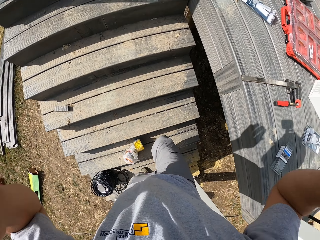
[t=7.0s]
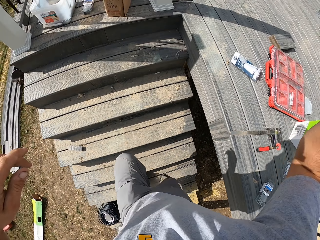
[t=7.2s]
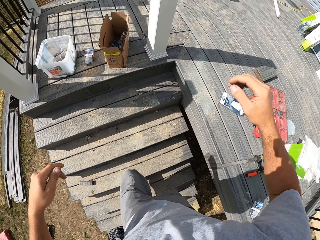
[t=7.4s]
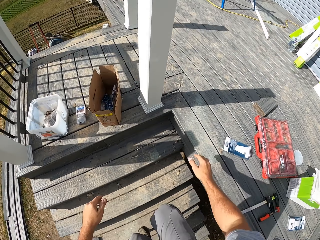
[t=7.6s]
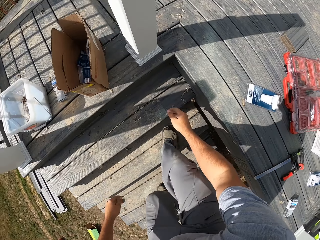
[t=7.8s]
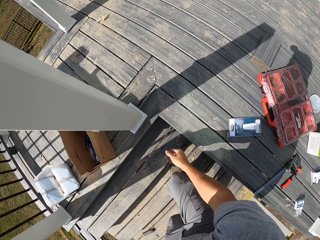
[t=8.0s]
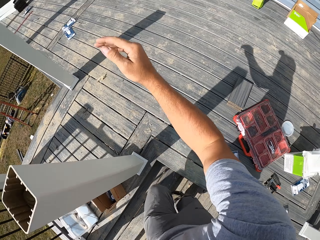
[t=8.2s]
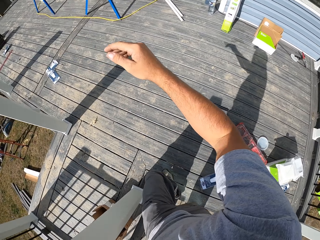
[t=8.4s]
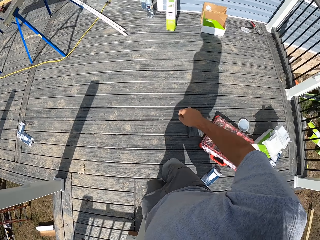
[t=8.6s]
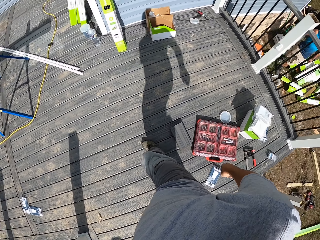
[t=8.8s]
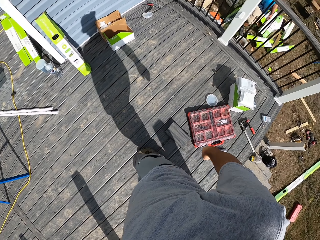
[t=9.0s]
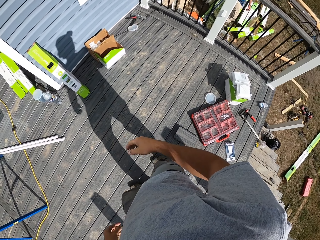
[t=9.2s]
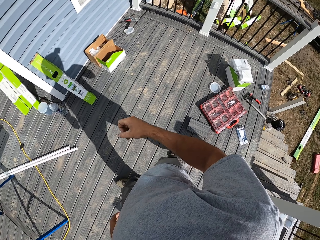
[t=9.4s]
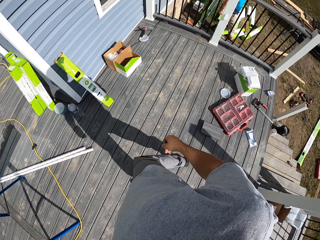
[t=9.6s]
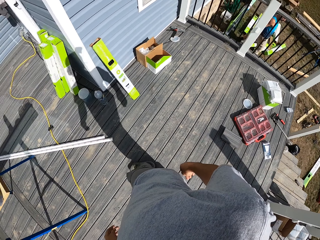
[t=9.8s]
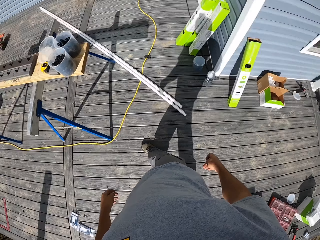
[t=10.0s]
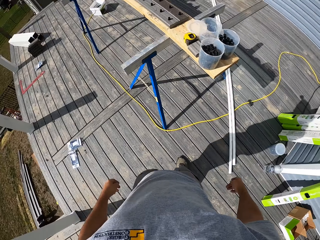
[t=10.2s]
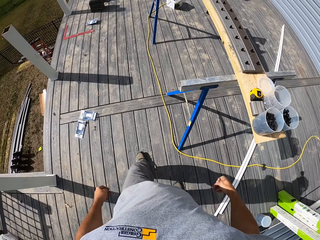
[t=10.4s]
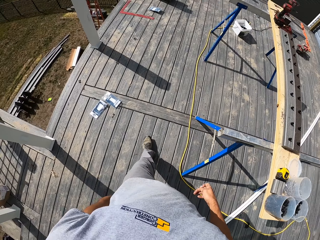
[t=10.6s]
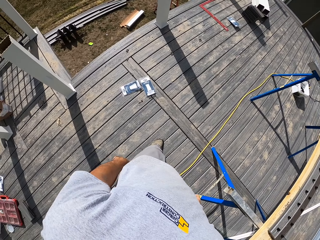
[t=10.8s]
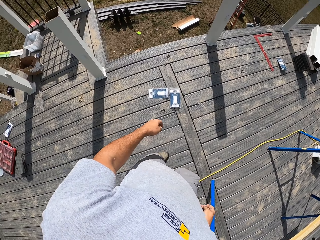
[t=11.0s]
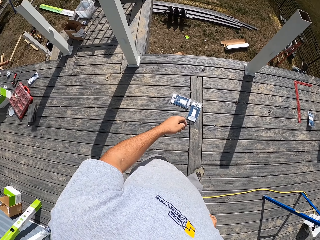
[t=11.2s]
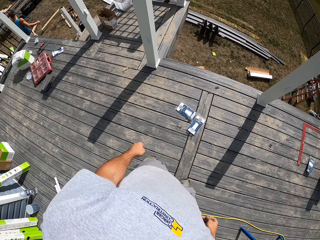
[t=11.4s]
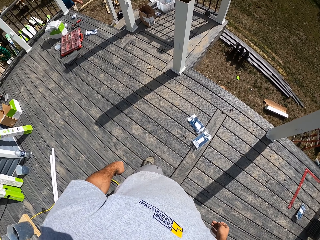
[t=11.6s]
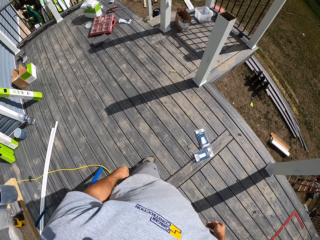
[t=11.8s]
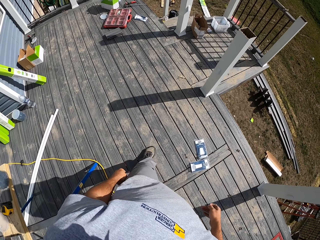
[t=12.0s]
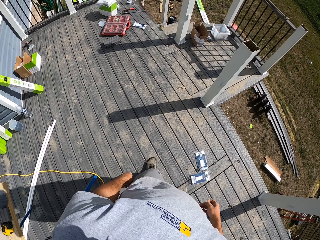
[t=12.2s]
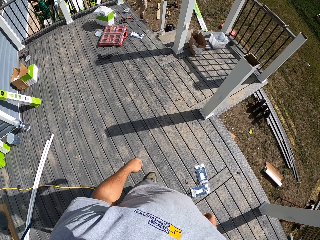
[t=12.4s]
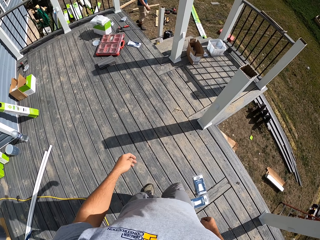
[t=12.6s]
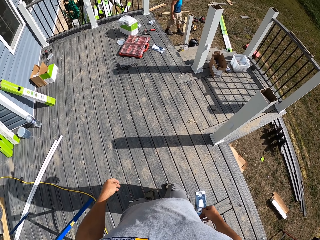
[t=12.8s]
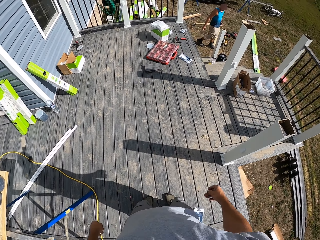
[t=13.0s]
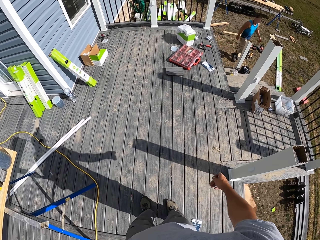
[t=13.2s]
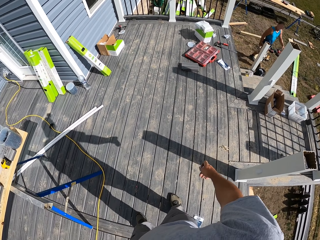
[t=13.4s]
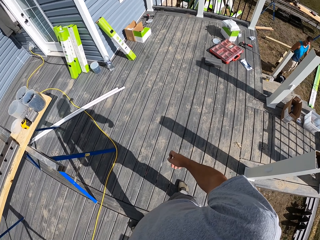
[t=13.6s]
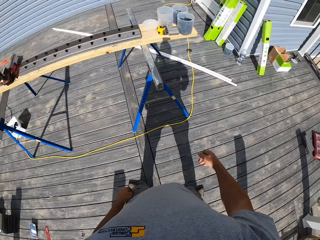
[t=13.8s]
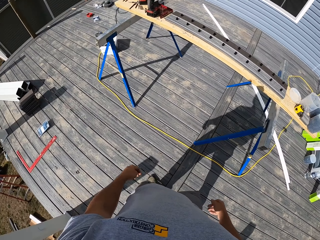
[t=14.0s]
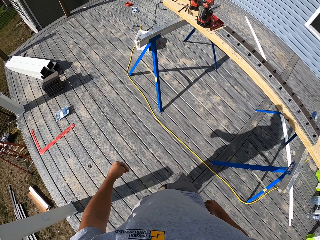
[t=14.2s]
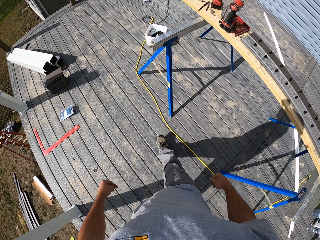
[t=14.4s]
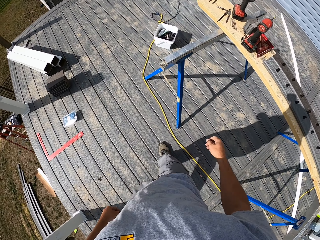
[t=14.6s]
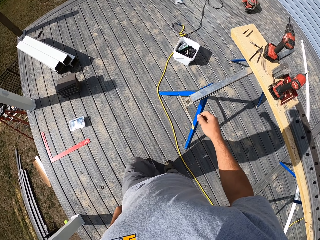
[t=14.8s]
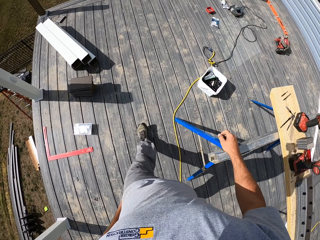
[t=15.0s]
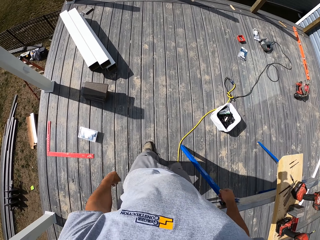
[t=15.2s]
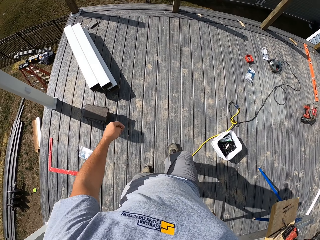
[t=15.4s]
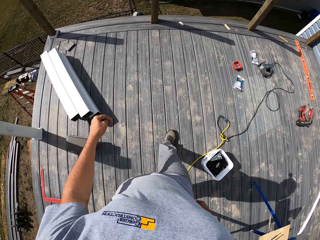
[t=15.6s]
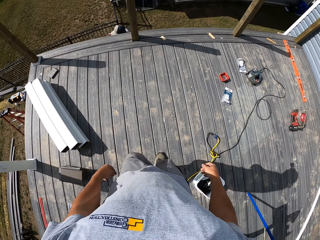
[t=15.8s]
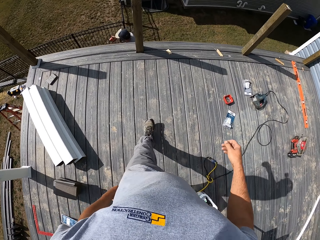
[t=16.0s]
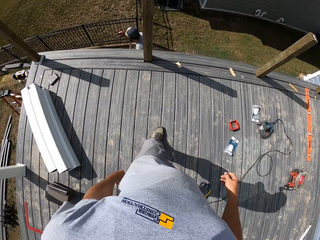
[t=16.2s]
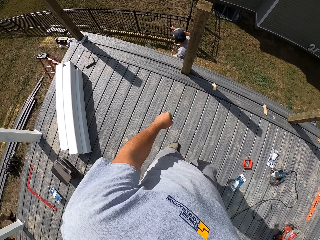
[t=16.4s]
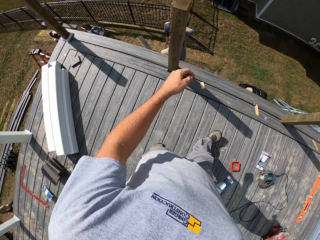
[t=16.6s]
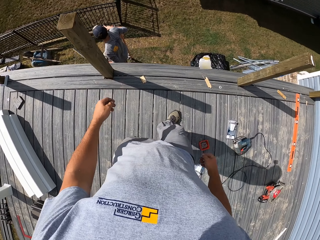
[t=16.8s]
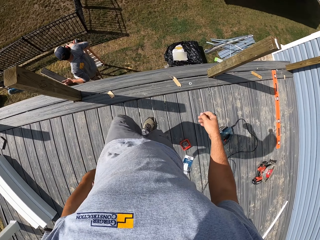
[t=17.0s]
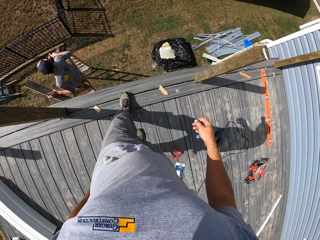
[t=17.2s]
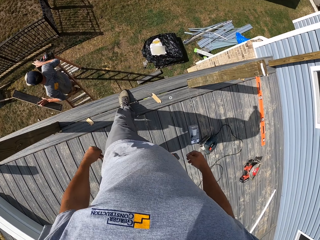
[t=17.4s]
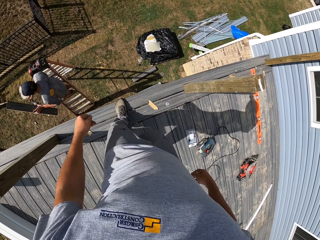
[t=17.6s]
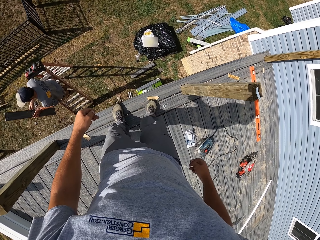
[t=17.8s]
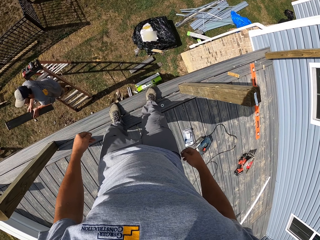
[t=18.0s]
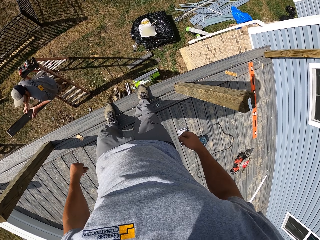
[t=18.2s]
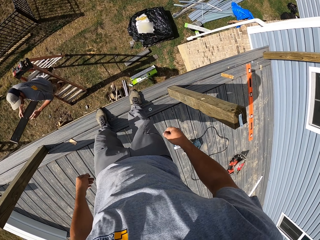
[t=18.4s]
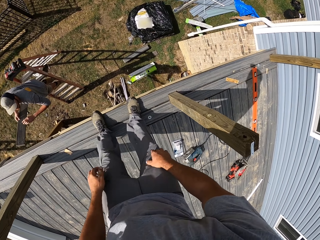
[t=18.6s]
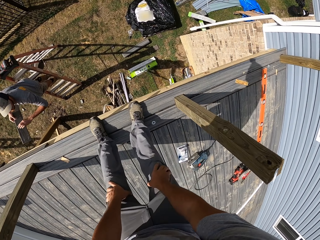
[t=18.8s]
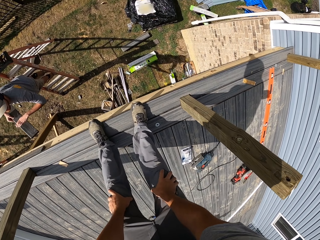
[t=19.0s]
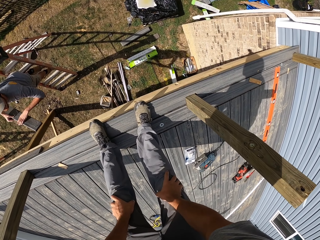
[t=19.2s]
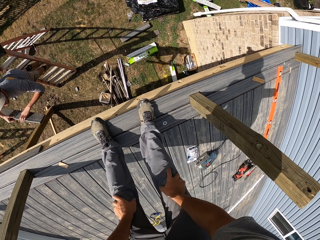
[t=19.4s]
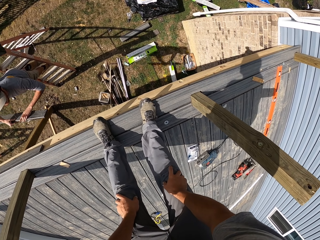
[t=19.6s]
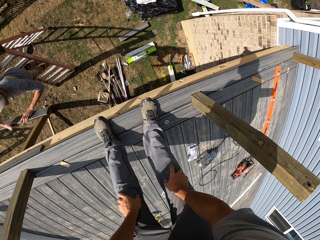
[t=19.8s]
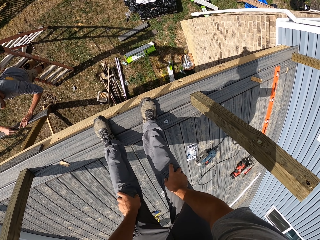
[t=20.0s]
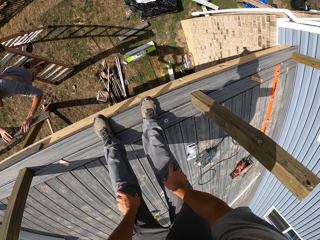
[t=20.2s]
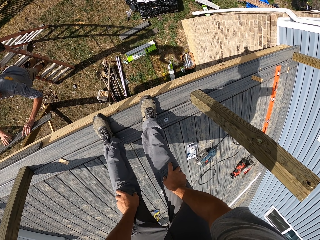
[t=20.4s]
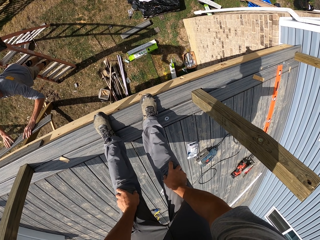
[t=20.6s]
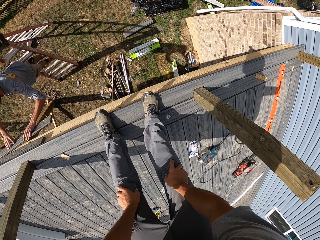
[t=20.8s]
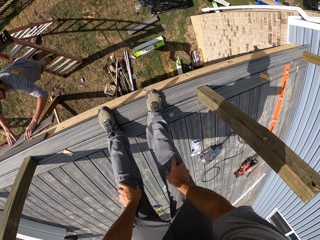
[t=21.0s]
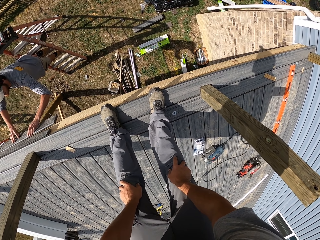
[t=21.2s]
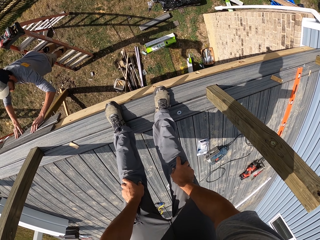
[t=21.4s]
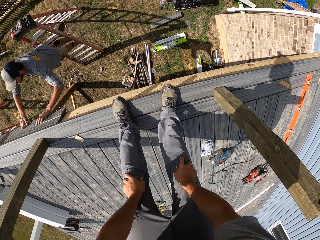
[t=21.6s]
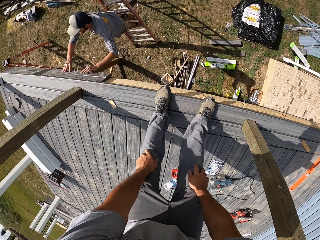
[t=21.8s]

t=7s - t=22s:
The camera wearer lowers both hands. They walk on the house deck. They look around the house deck. They walk on the house deck. They look at the ground.

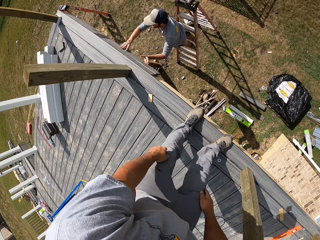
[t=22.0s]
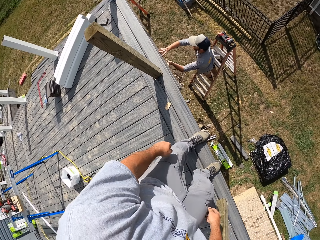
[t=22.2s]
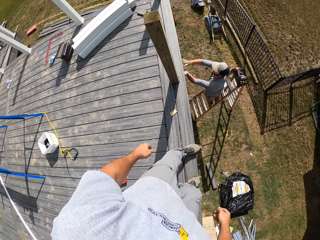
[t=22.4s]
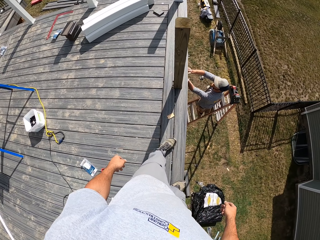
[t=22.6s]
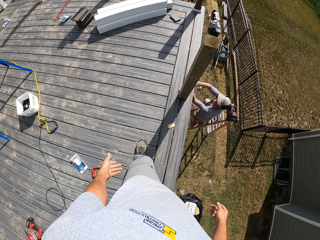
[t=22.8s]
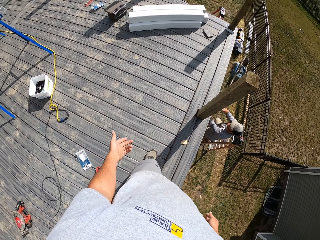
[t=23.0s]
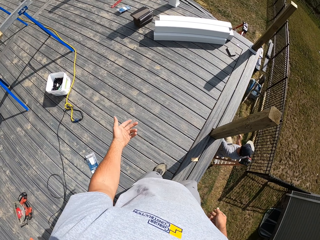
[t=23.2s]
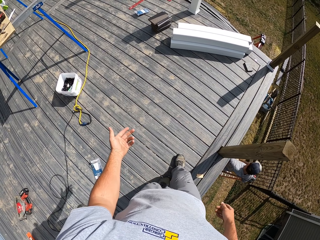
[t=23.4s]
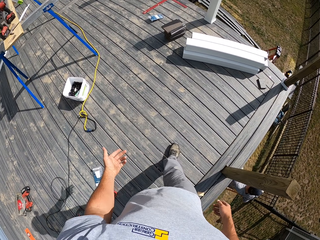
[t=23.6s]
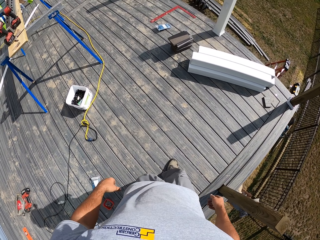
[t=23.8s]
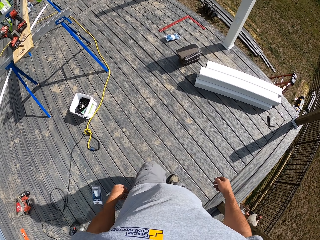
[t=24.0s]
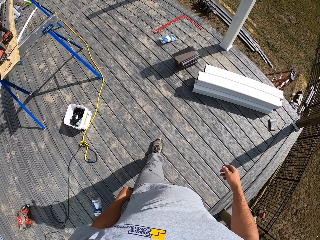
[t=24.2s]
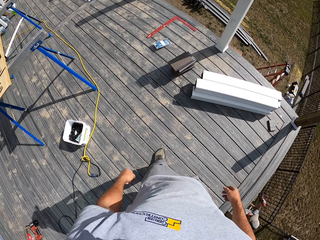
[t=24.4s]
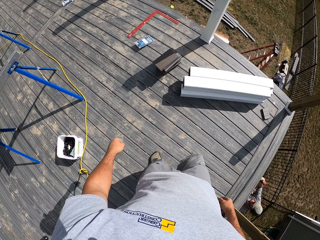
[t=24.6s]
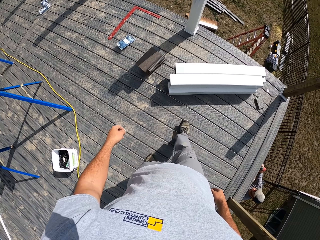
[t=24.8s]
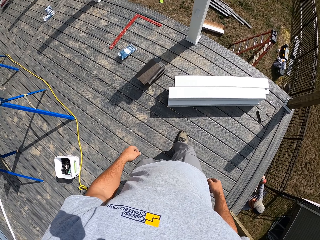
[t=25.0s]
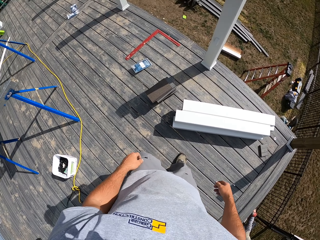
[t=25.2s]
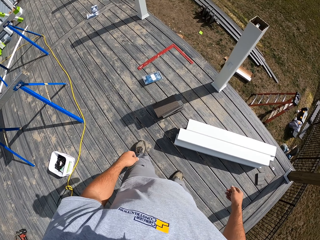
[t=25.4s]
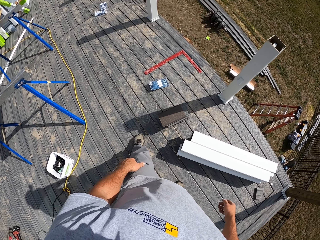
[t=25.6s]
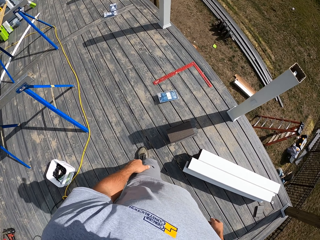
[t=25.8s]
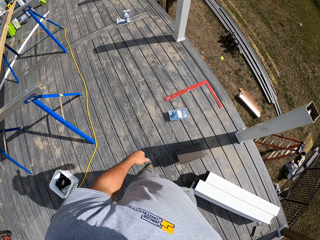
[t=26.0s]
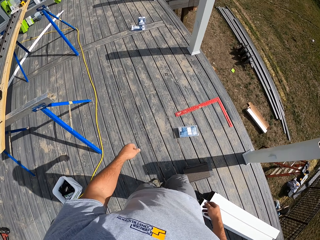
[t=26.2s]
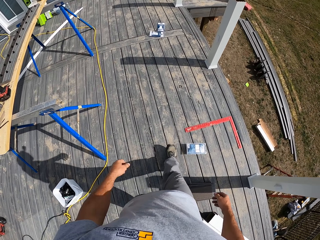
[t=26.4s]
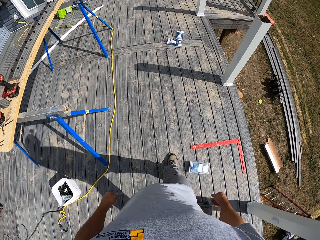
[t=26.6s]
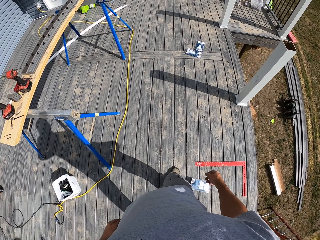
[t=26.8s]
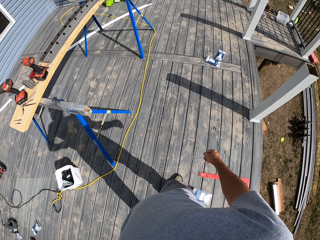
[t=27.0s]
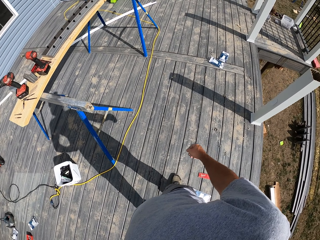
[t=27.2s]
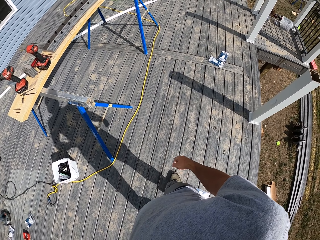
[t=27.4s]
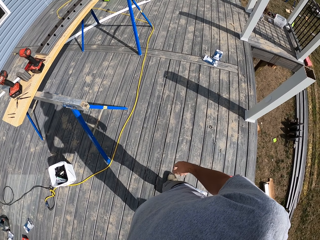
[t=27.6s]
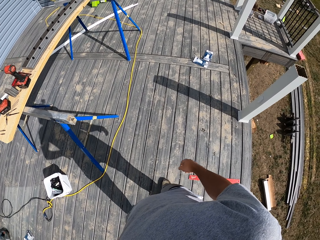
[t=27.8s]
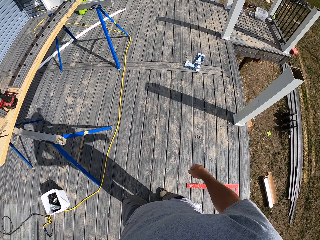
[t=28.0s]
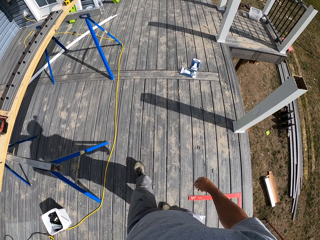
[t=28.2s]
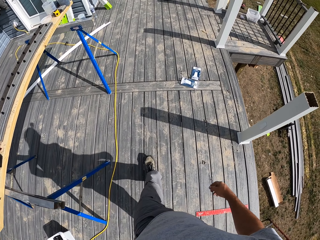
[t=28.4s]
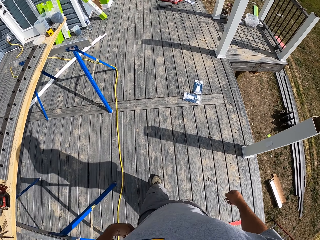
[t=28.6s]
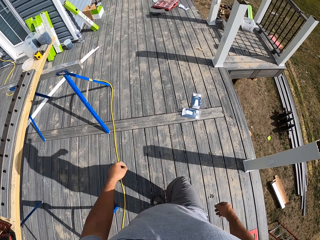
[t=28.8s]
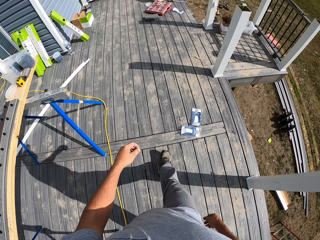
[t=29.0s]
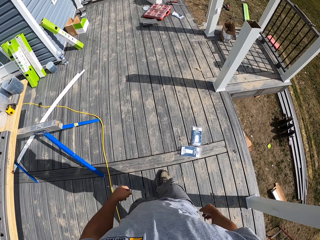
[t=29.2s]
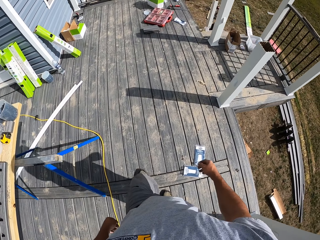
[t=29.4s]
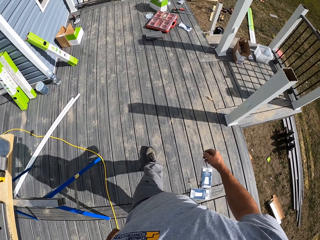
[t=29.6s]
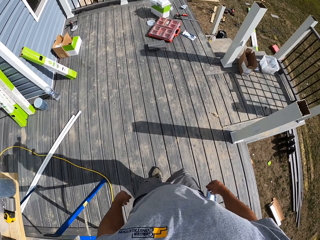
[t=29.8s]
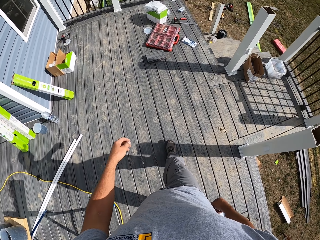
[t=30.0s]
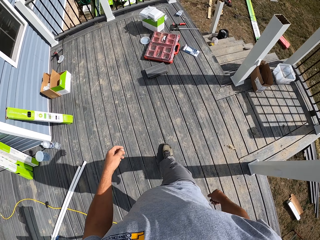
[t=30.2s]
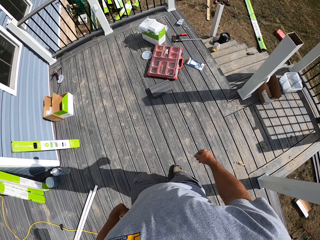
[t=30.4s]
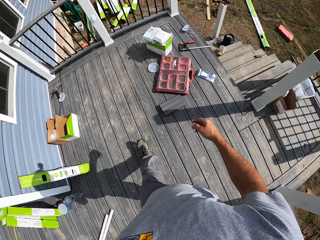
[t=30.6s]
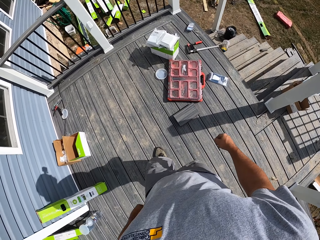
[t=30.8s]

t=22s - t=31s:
The camera wearer walks on the house deck. They move the left hand.
